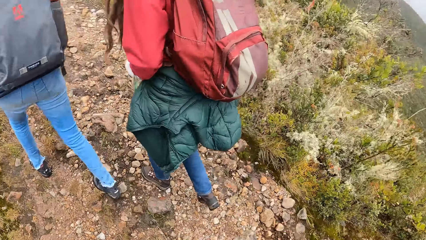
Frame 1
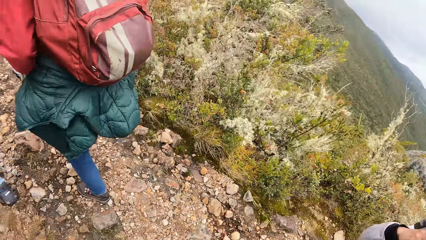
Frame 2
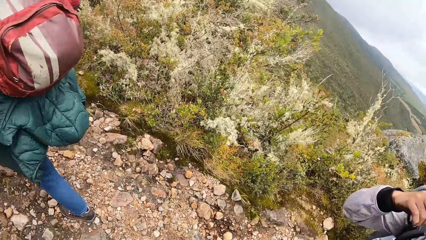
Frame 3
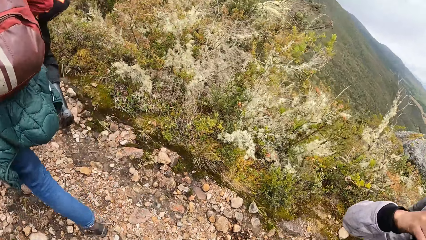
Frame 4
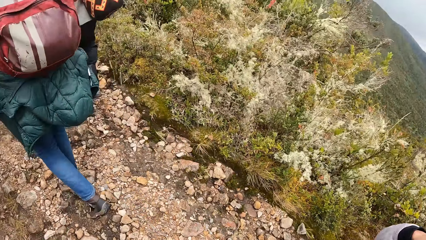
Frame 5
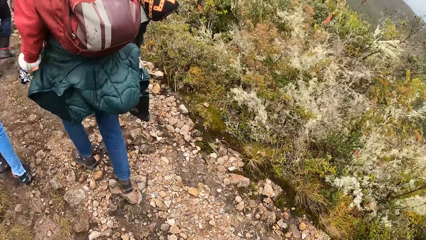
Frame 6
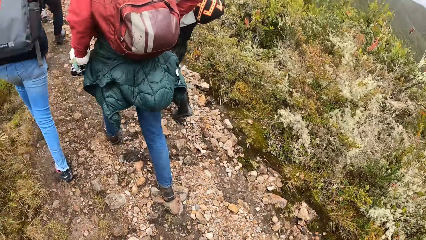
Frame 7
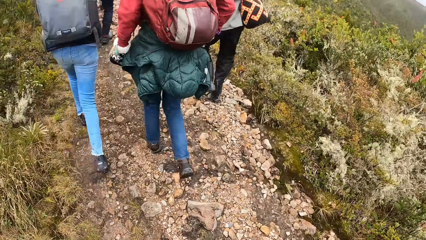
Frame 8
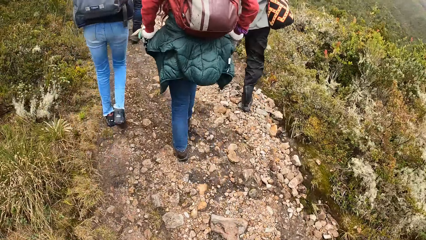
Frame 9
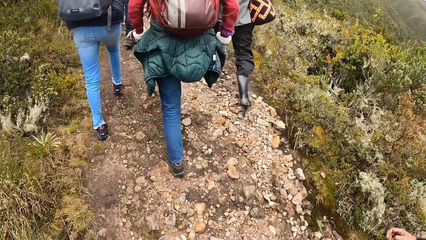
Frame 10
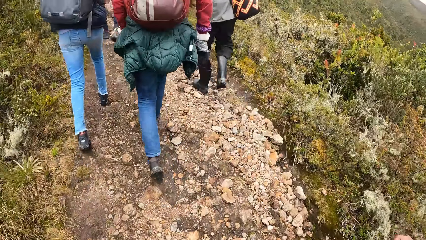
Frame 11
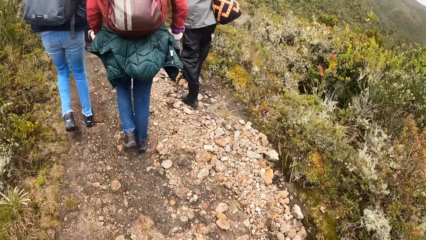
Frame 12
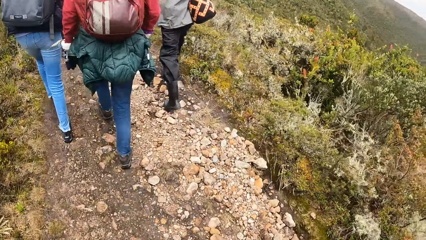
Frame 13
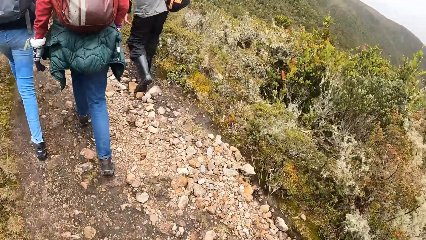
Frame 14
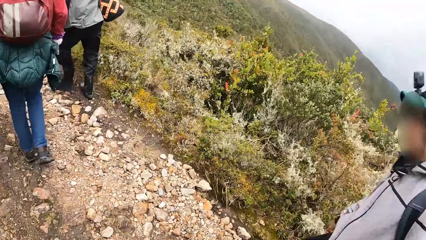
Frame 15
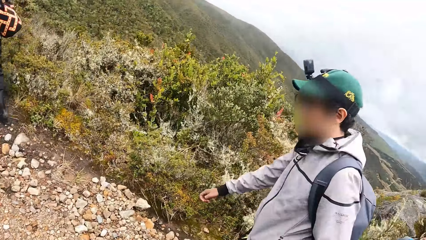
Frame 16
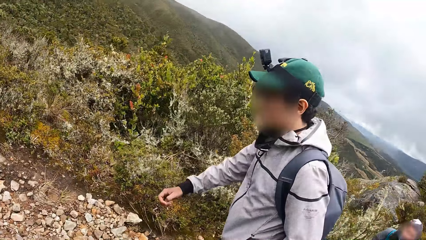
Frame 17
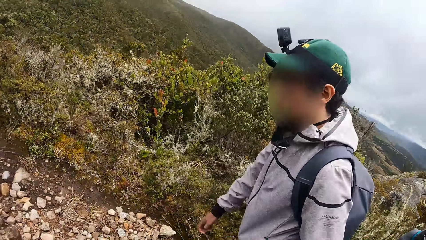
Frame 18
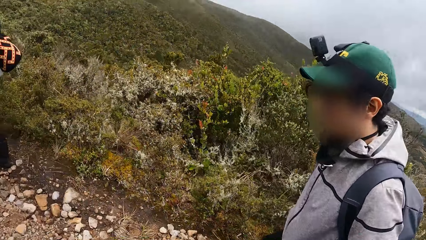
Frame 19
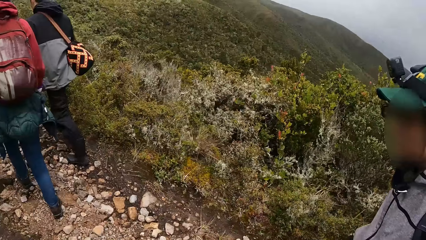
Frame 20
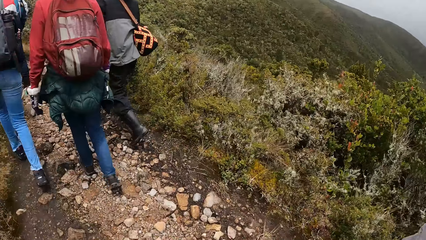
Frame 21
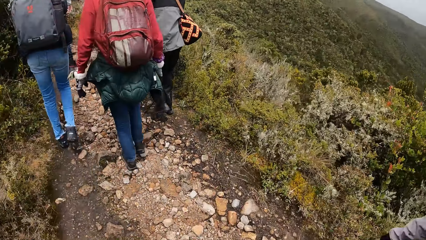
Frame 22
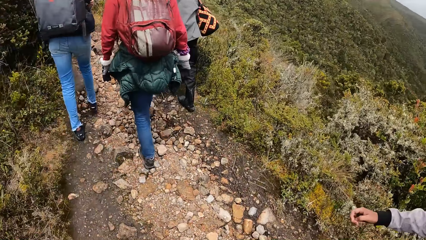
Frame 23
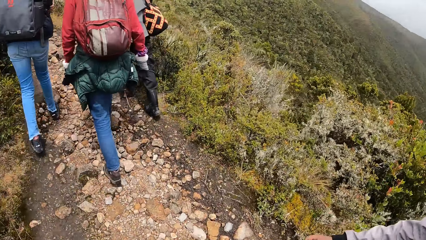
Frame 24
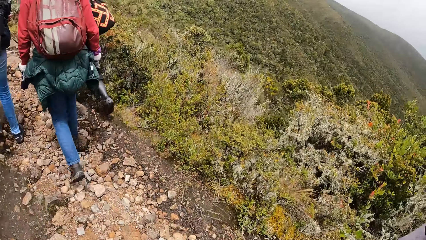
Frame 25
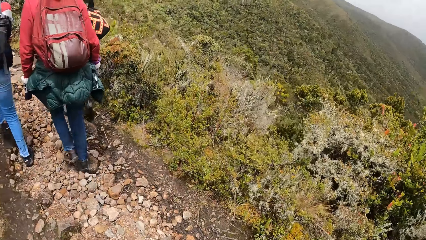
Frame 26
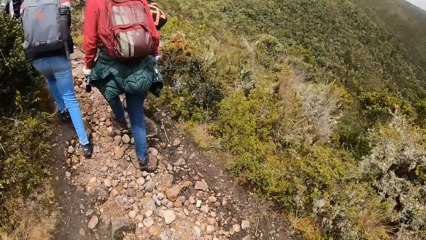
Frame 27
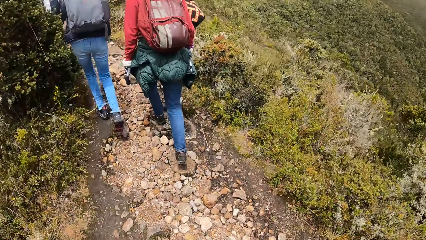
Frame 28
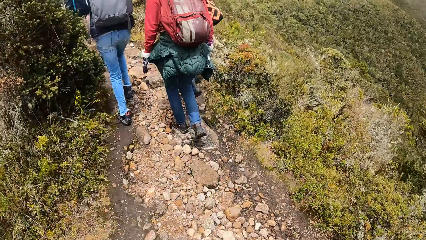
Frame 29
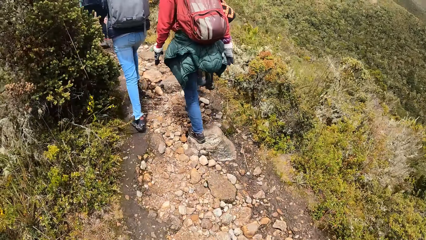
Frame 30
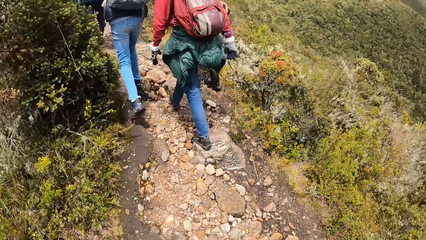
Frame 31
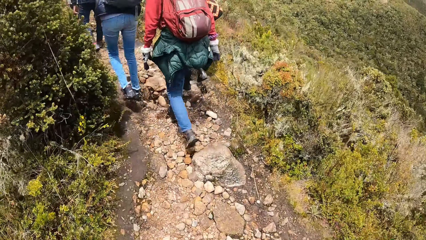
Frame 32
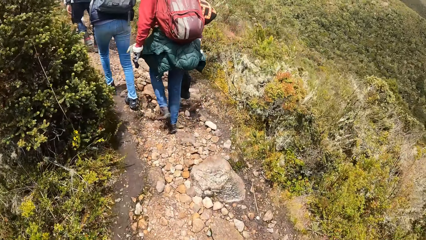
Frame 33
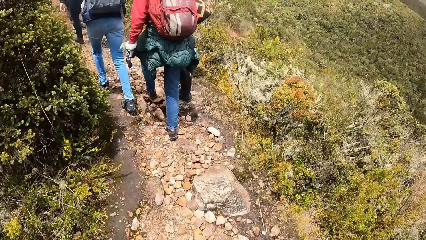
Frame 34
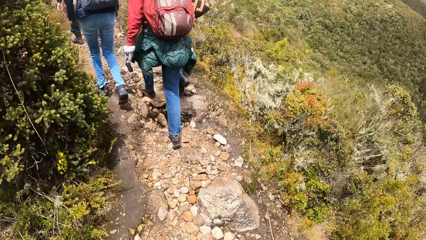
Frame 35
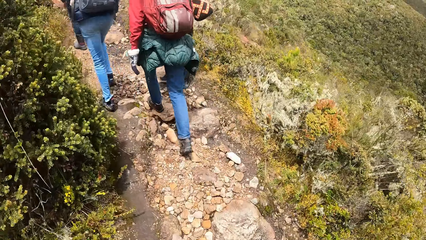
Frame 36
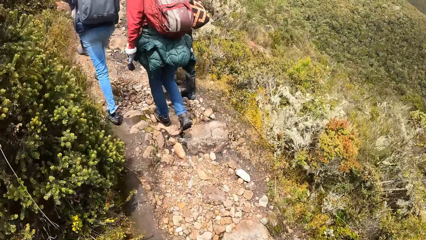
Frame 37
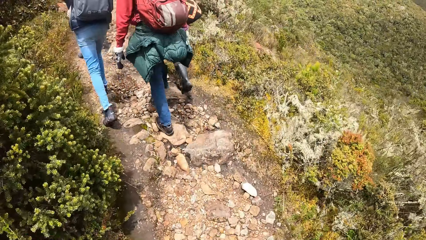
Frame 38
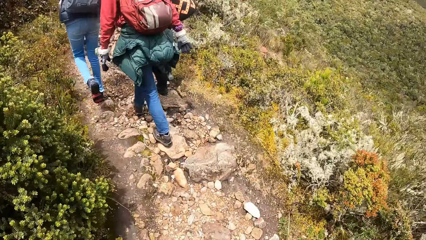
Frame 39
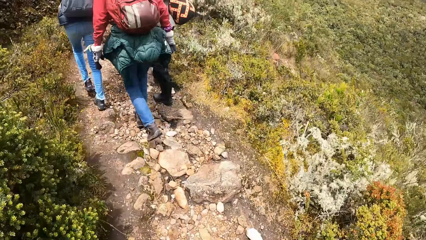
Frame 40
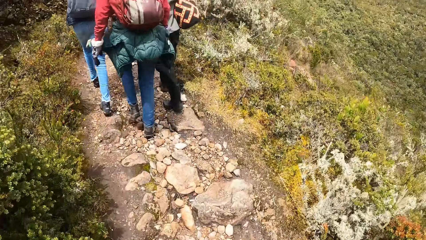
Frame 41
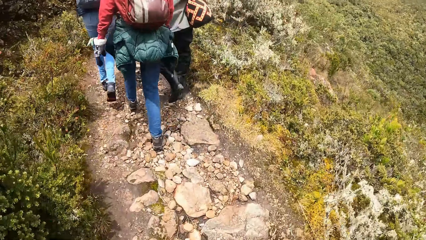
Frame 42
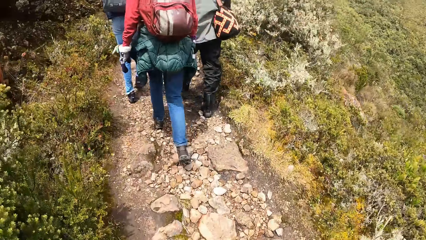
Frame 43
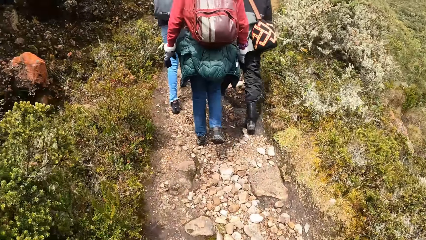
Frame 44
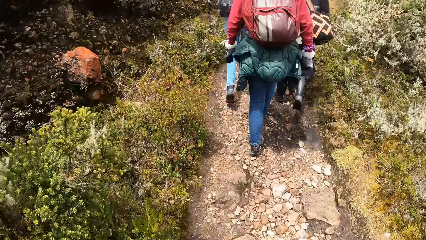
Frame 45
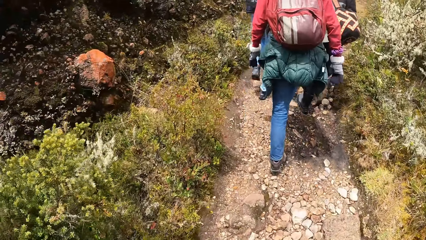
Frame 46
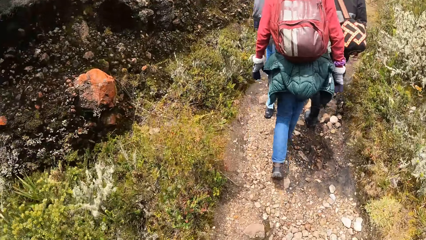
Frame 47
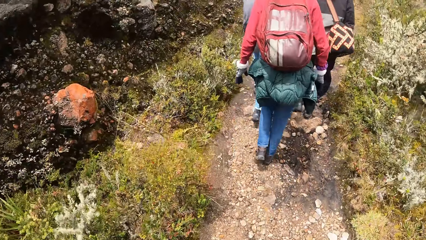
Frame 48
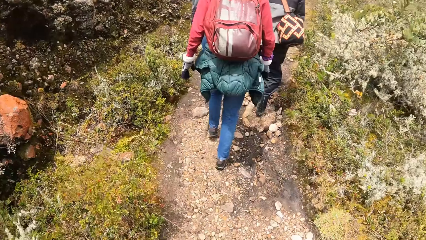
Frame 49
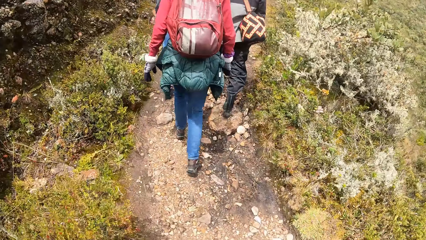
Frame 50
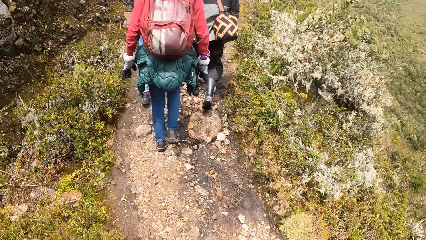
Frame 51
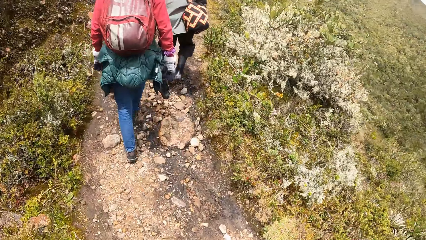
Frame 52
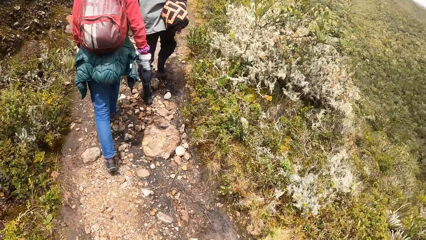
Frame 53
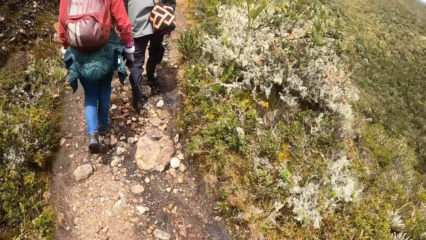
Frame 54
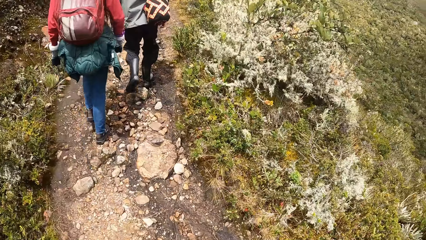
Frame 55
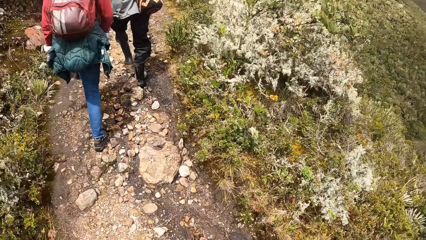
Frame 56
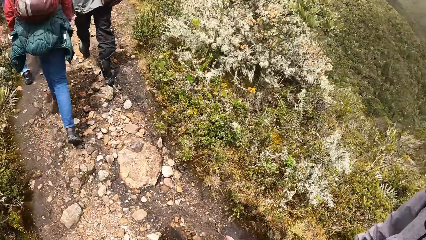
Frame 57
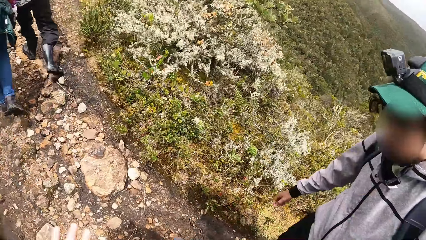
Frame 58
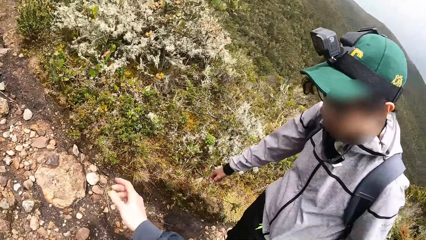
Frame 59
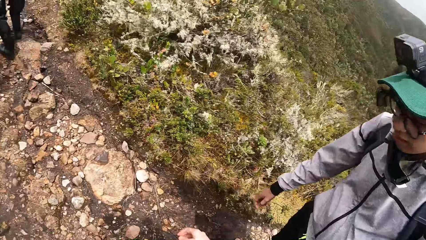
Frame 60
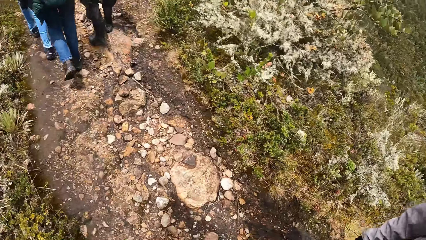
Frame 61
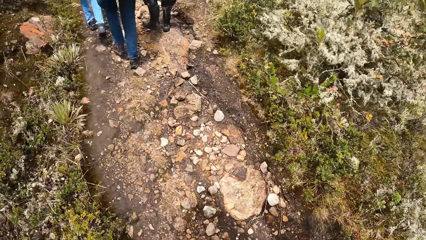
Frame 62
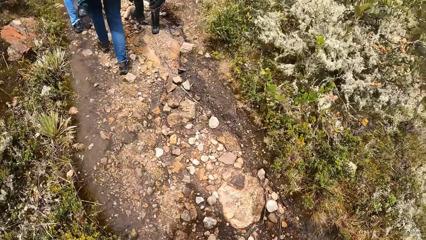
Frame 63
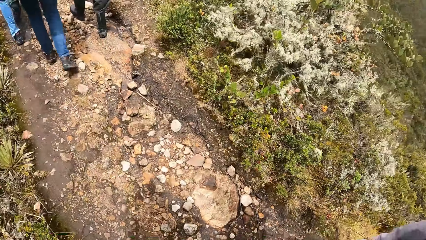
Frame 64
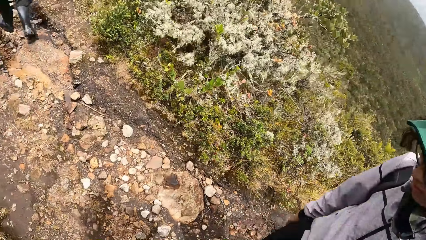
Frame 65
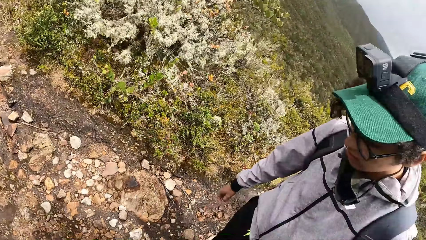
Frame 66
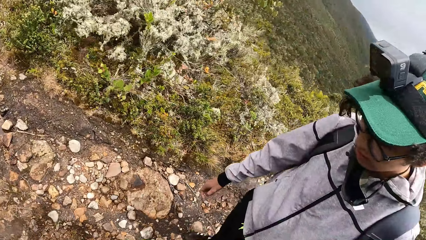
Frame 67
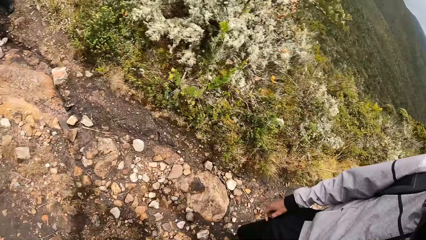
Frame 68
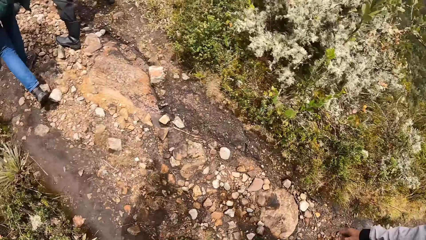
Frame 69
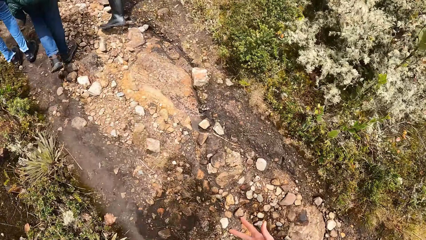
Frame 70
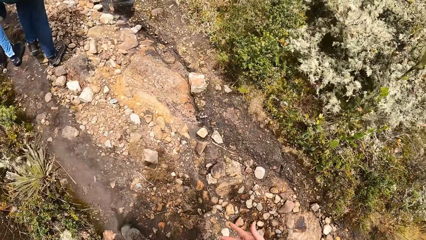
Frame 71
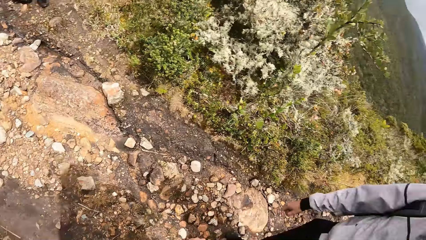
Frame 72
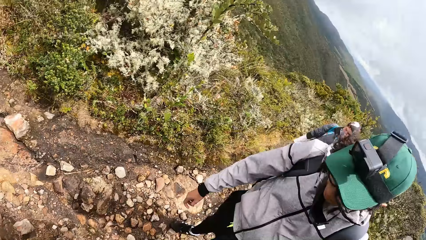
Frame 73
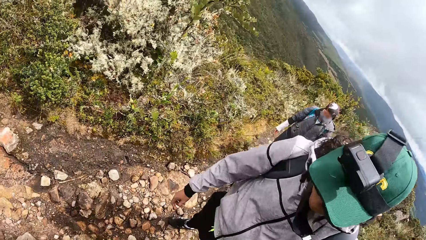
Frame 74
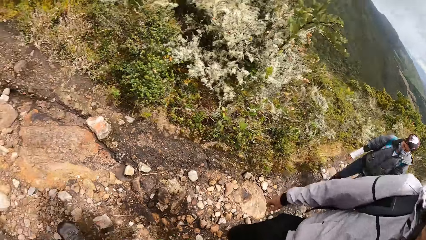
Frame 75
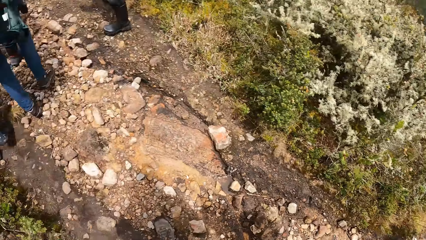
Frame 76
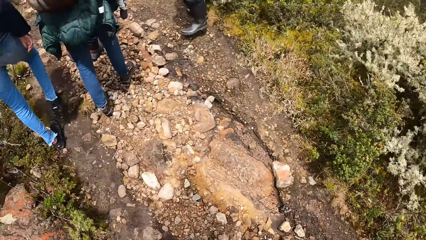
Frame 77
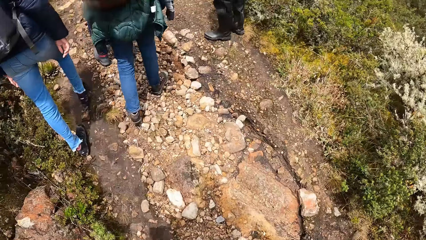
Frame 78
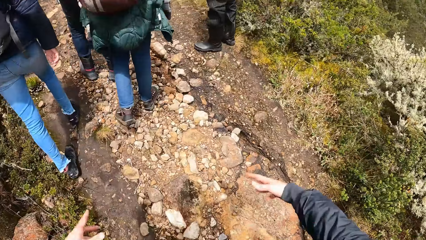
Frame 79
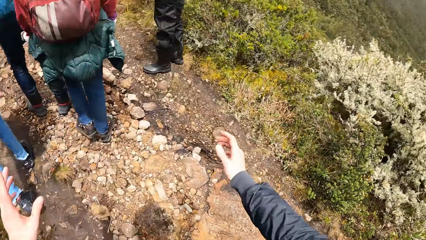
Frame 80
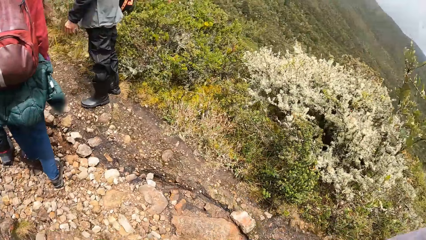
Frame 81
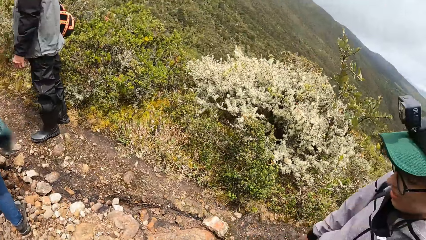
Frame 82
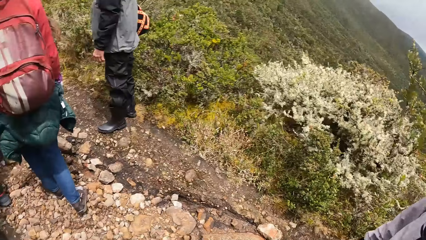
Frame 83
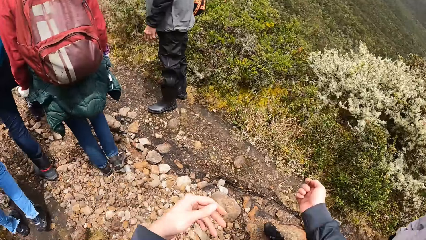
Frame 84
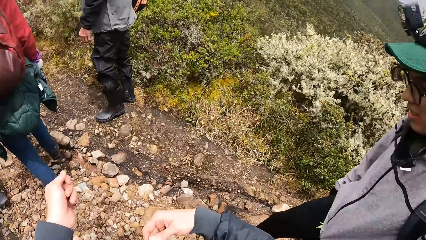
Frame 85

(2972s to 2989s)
A person walks in the field. The camera wearer interacts with a man. Another person walks in the field. The camera wearer turns round. They walk in the field. They turn round. They interact with another man.
